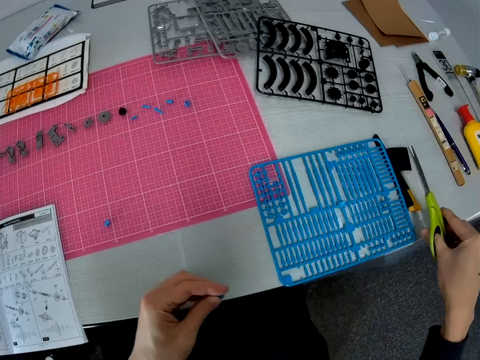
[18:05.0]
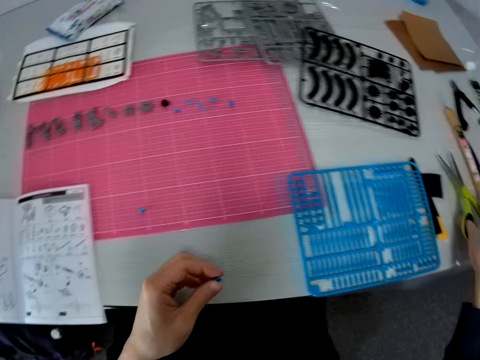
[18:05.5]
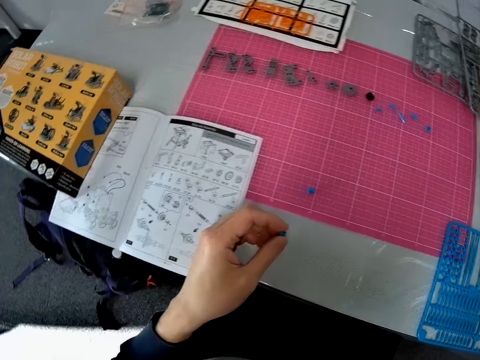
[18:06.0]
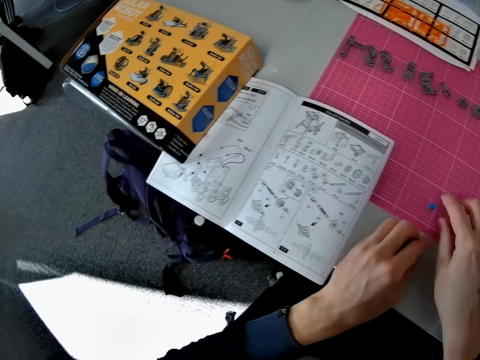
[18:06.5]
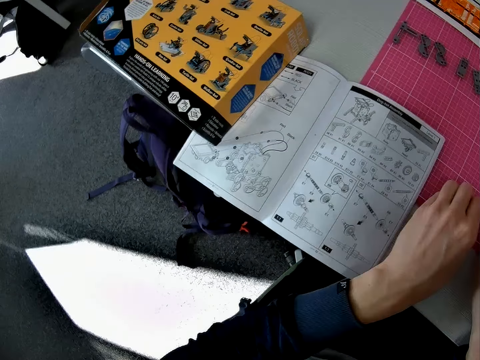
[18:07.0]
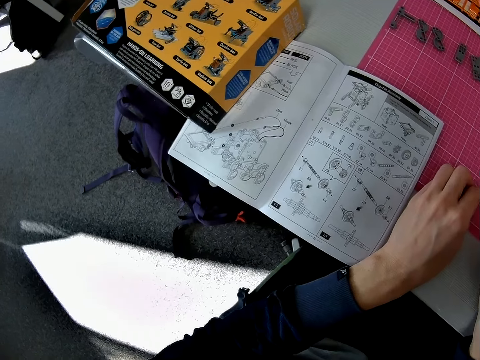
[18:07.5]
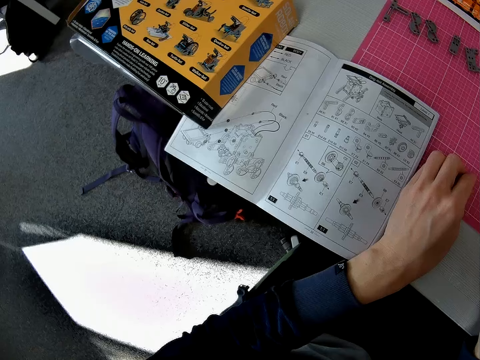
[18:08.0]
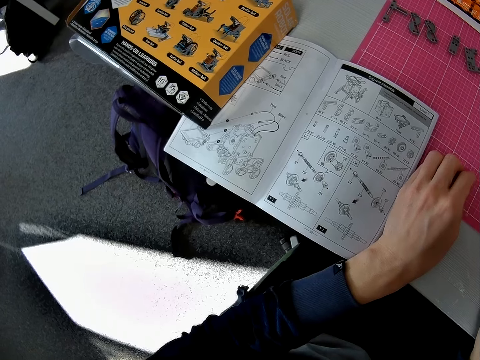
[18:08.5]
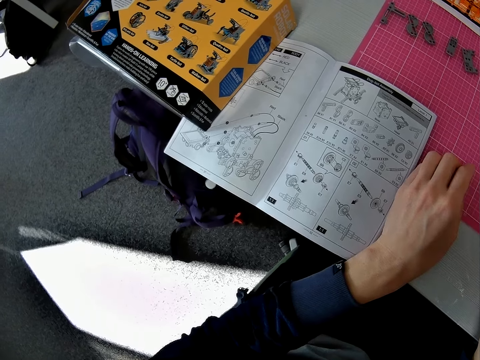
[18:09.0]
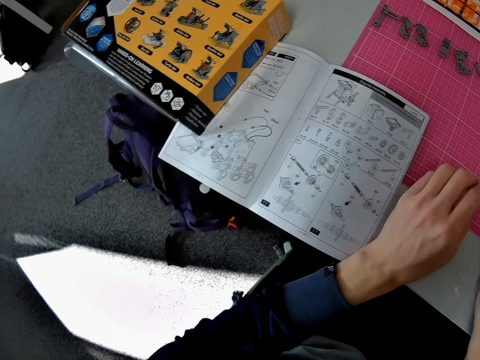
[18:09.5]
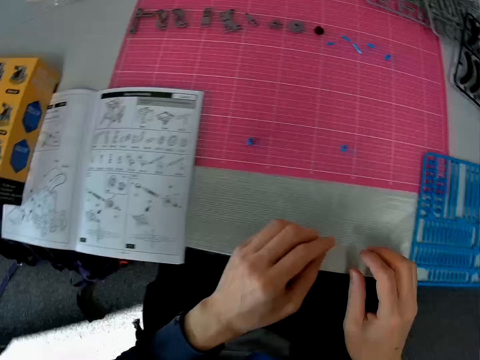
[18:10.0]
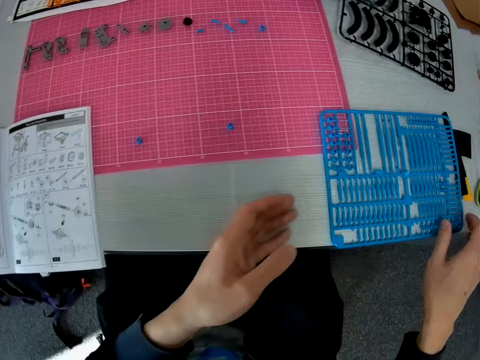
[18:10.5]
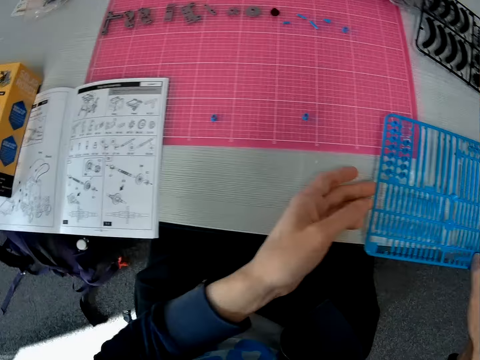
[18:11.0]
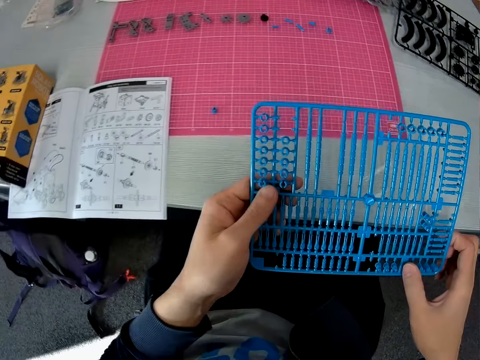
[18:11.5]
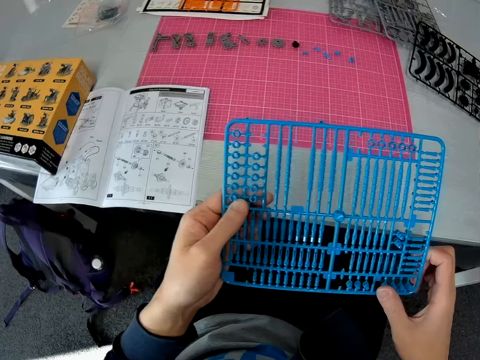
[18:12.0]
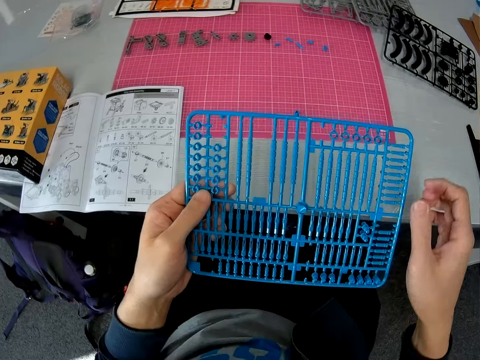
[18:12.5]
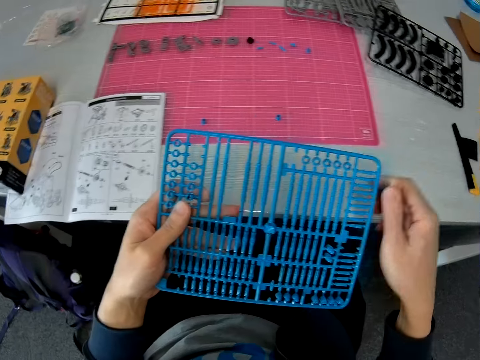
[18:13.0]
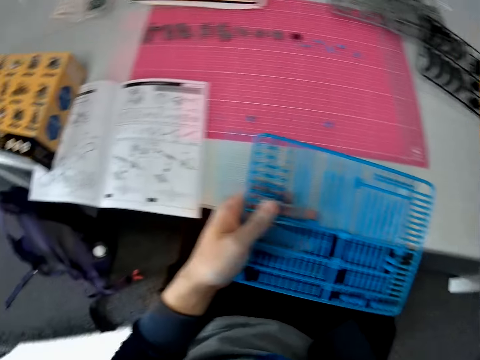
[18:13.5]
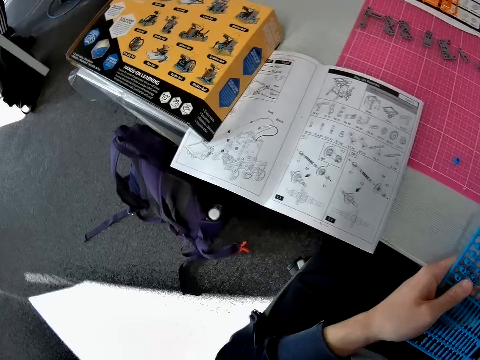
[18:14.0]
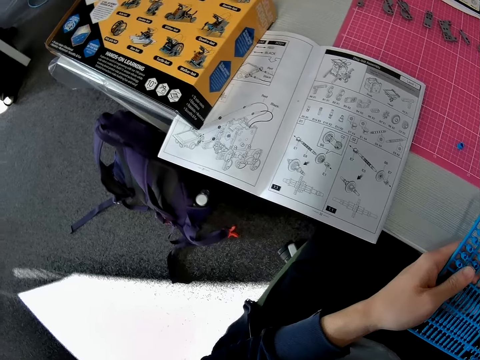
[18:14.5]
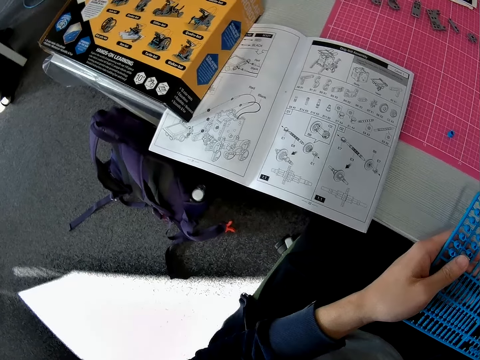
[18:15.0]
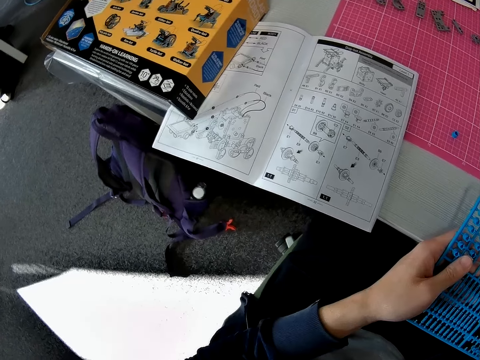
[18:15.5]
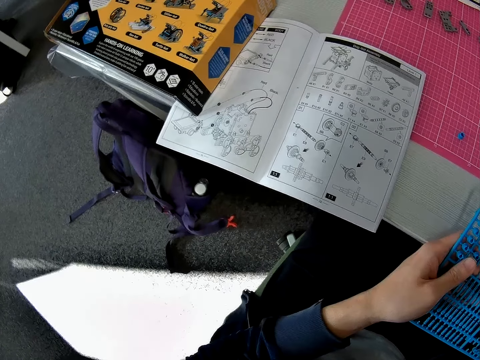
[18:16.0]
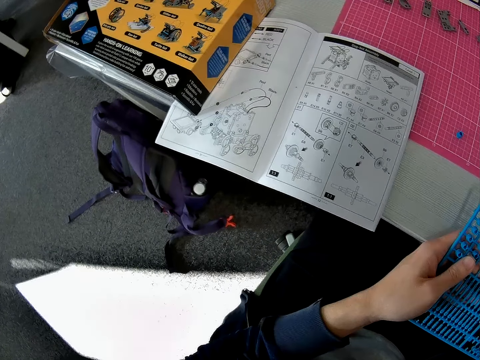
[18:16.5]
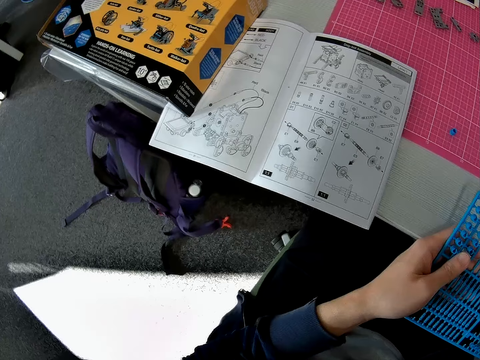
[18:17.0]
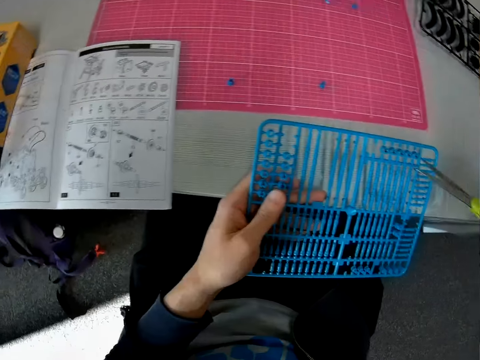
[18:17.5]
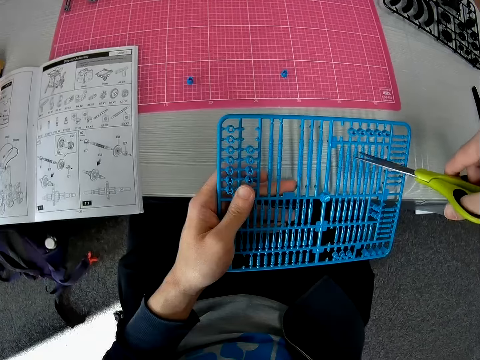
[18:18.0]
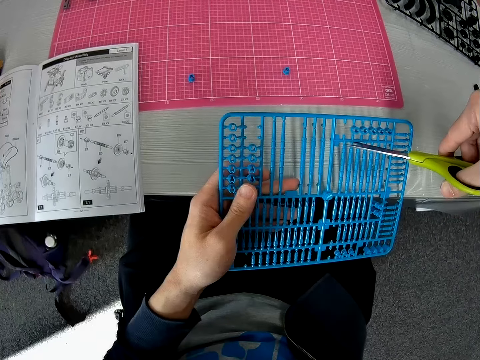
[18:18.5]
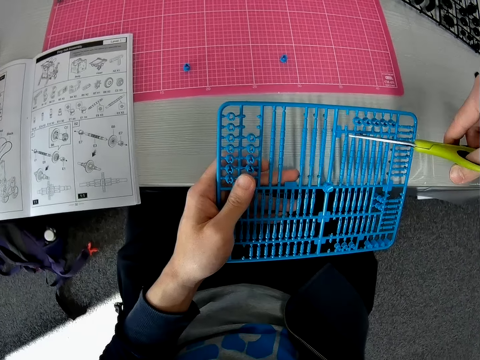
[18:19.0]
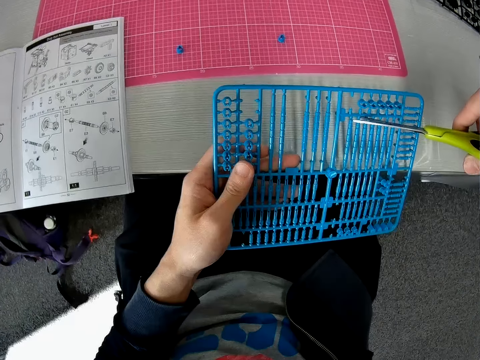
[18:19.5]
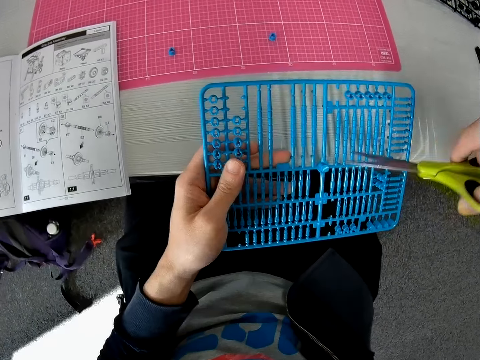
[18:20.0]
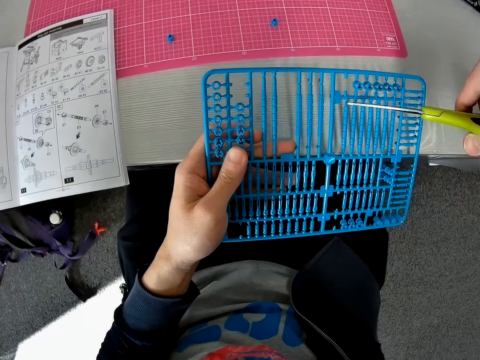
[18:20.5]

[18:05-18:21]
The camera wearer drops the scissors on the table with his right hand. He picks up a component from the cutting sheet with his right hand. He drops the plastic craft piece. He picks up the plastic grid from the table with both hands. He picks up the scissors from the table with his right hand. He cuts a third piece from the model kit in his left hand with the scissors.

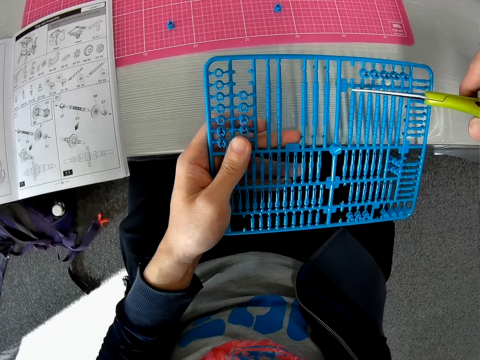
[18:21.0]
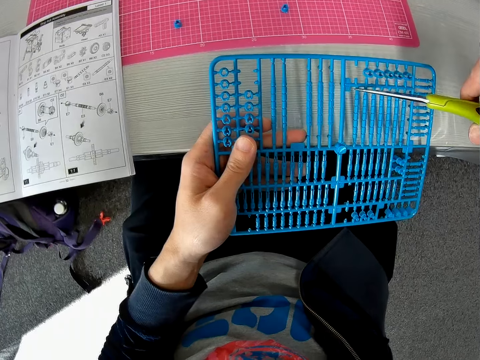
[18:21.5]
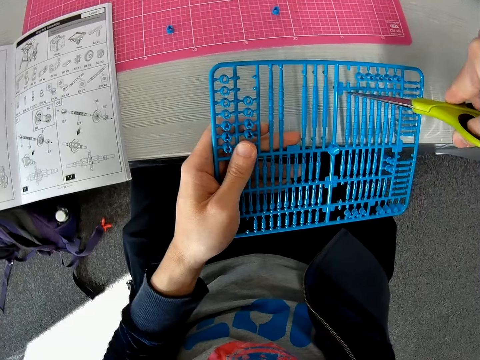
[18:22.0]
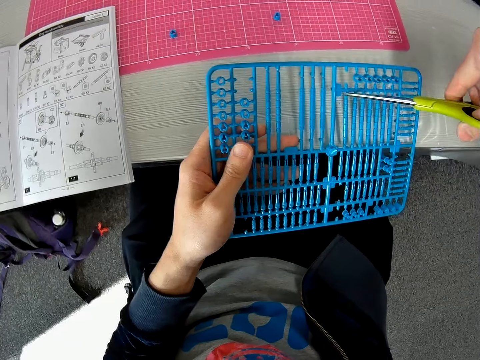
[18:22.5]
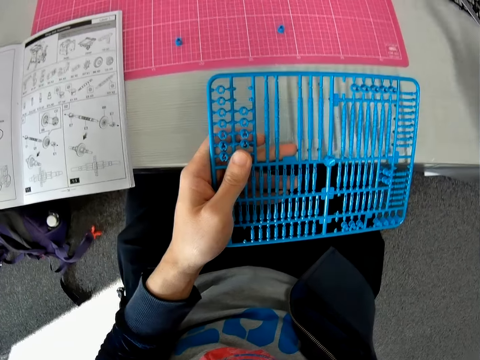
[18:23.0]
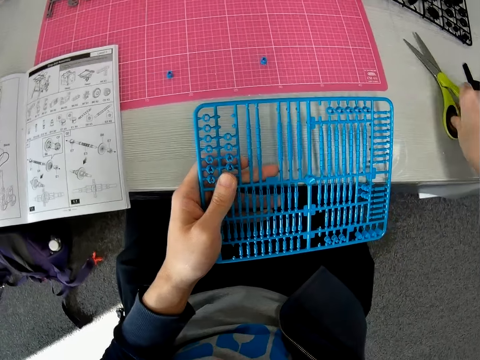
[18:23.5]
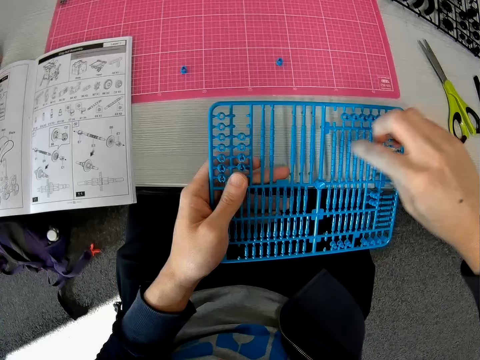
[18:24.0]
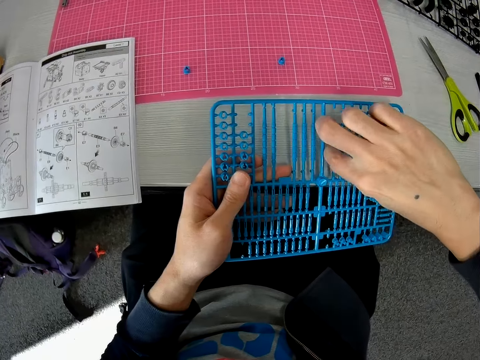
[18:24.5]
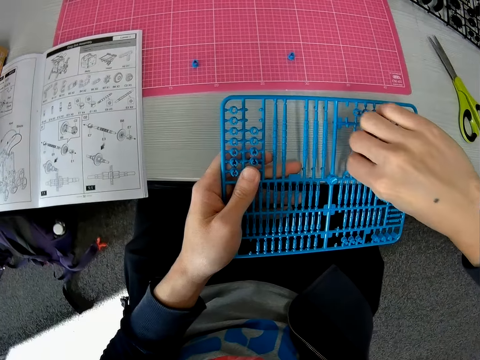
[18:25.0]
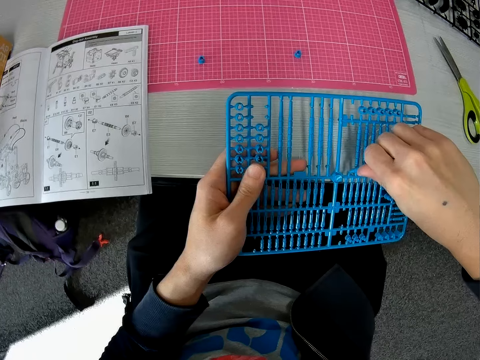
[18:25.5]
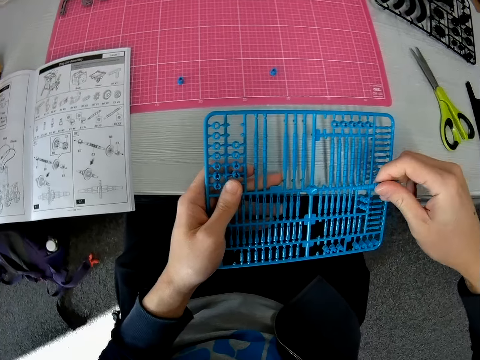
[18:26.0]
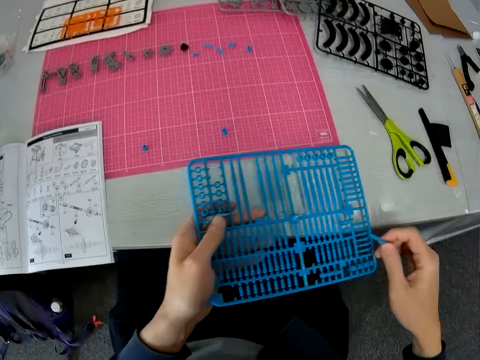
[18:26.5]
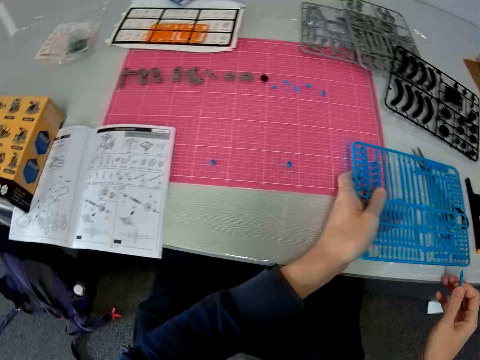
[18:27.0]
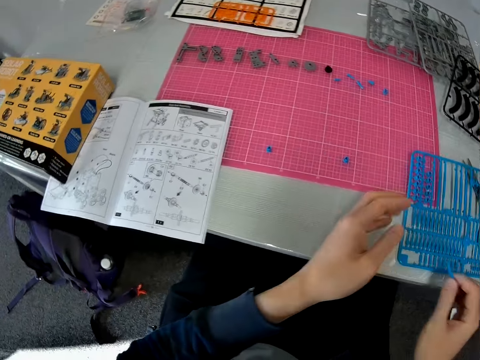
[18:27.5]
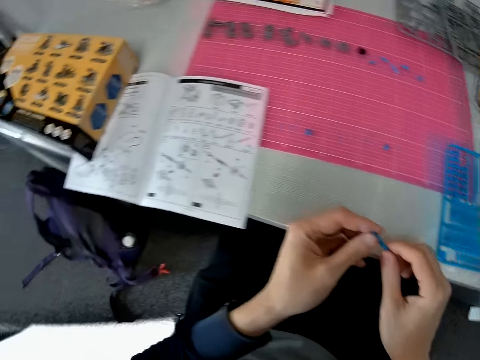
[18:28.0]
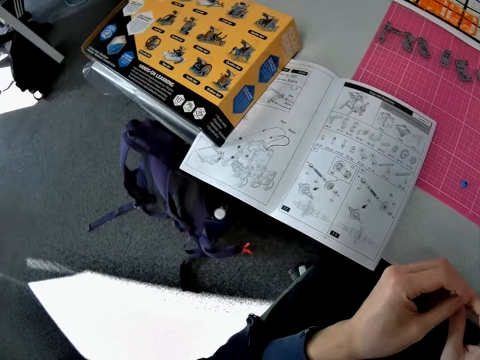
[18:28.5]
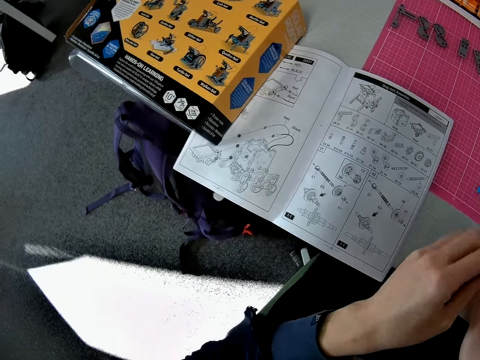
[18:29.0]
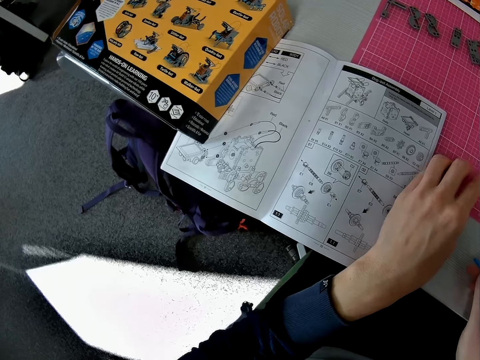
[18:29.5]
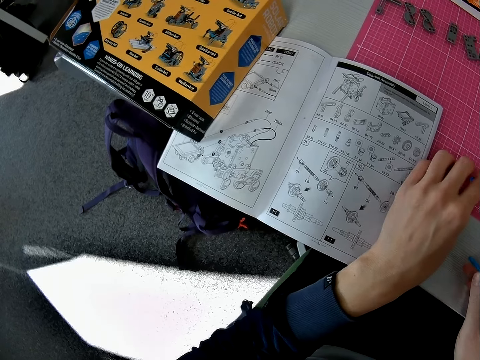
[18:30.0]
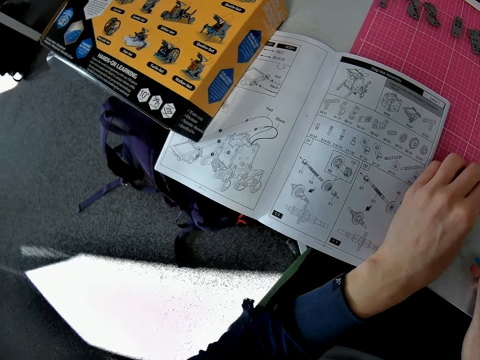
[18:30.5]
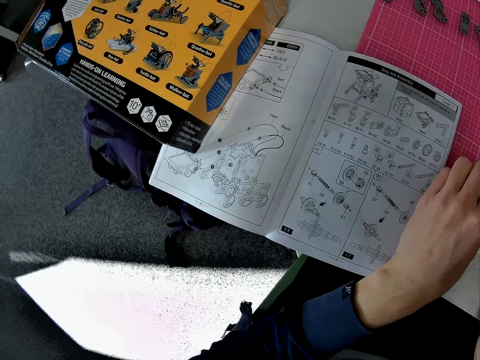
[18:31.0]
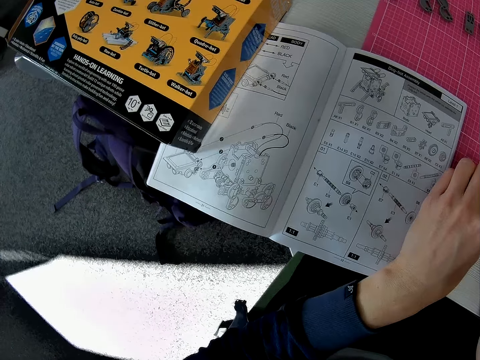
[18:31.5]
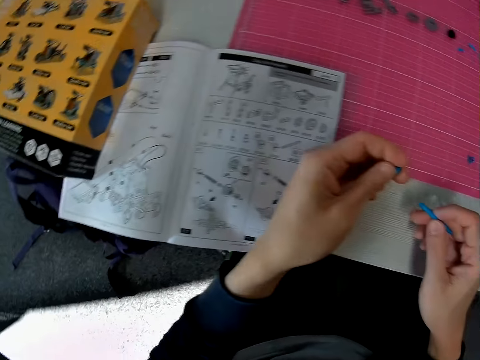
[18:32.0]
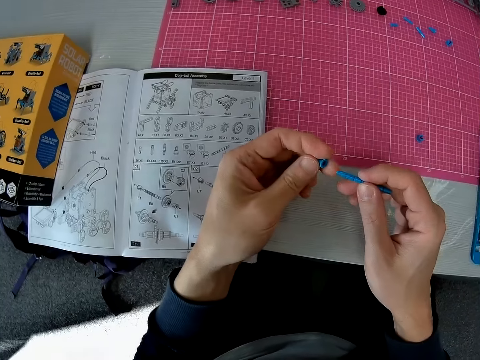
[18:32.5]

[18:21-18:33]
The camera wearer drops the scissors on the table. He removes the third piece from the model kit with his right hand. He places the frame in his left hand on the table. He touches the third piece with his left hand. He holds the cut piece in his right hand with both hands. He picks the round piece from the cutting mat with his left hand. He inserts the first piece into the third piece.
